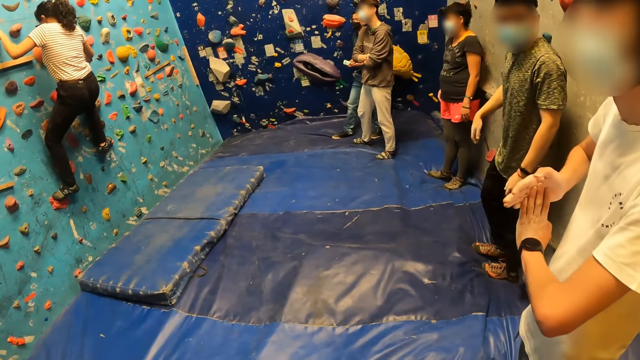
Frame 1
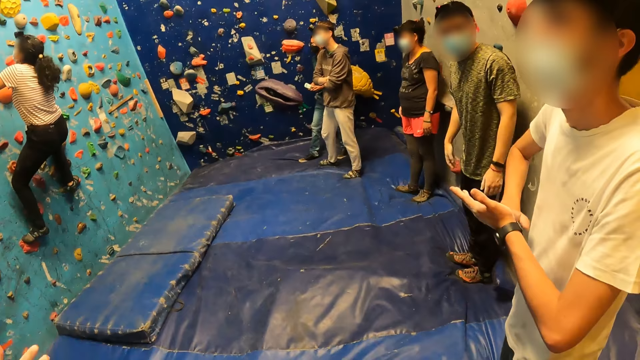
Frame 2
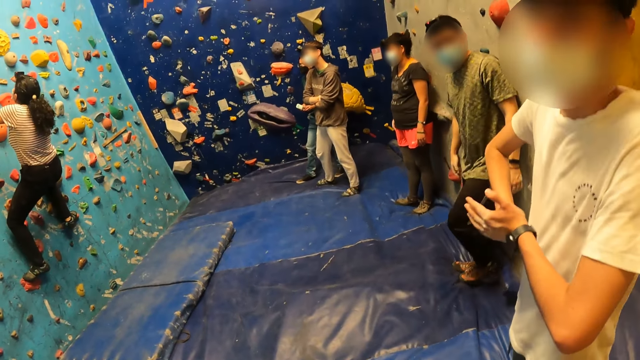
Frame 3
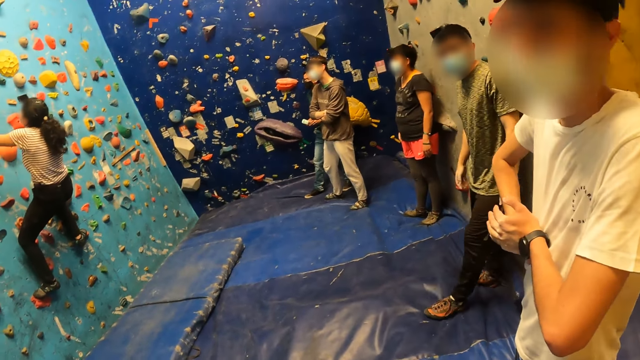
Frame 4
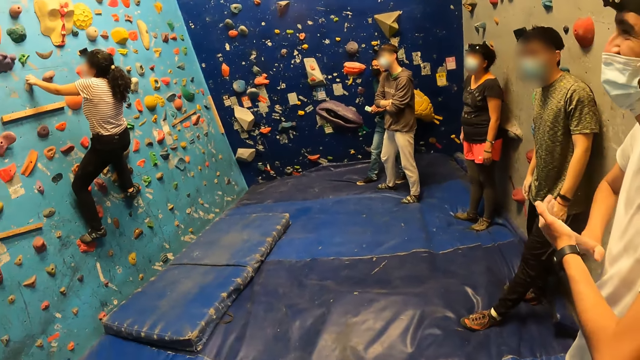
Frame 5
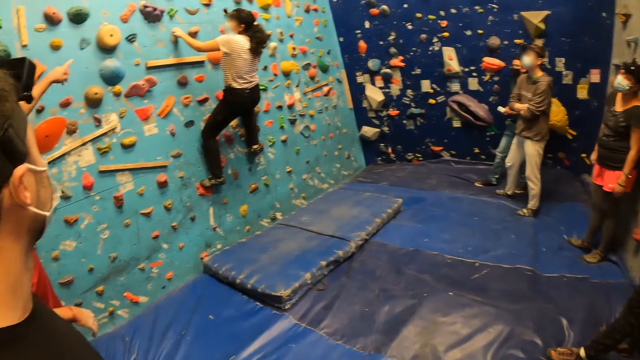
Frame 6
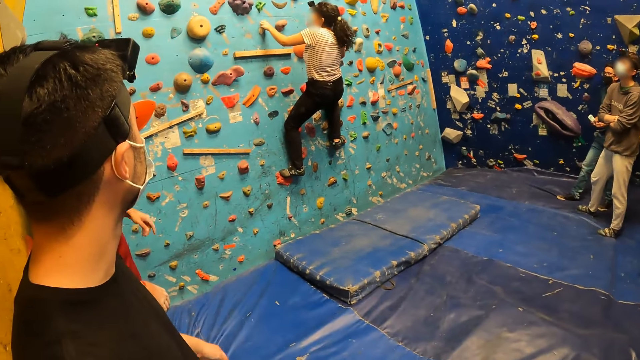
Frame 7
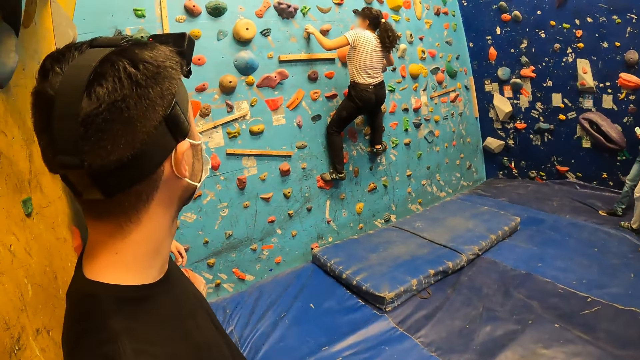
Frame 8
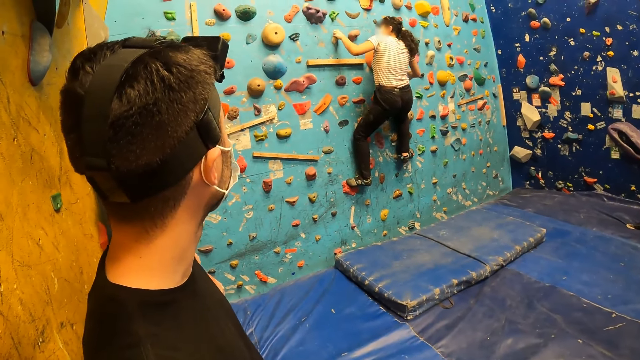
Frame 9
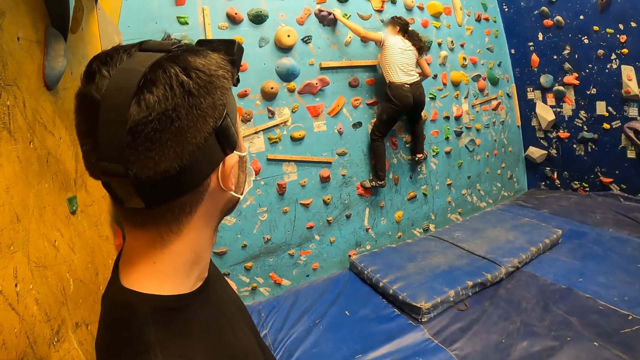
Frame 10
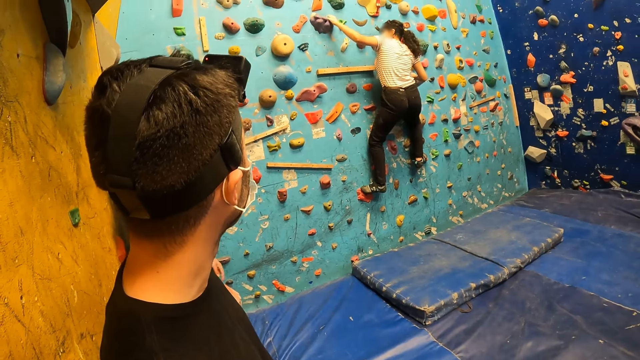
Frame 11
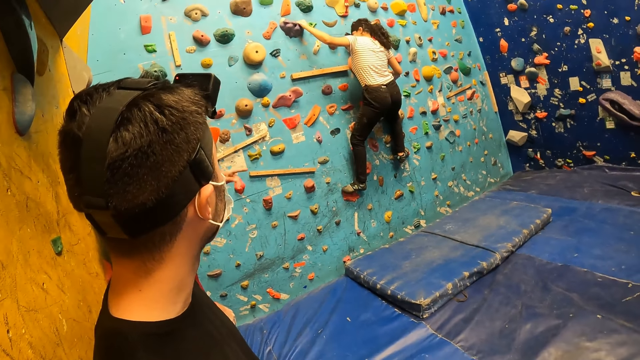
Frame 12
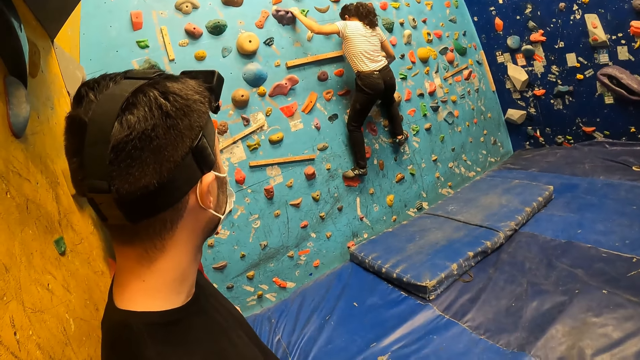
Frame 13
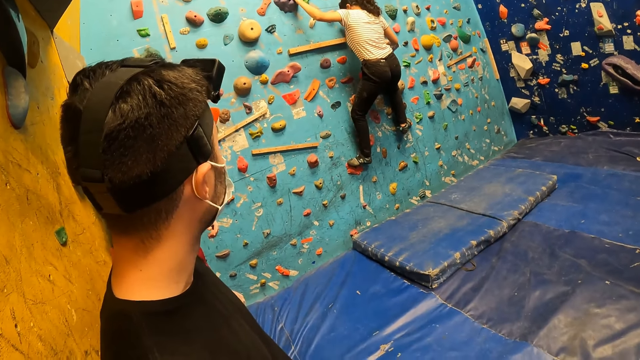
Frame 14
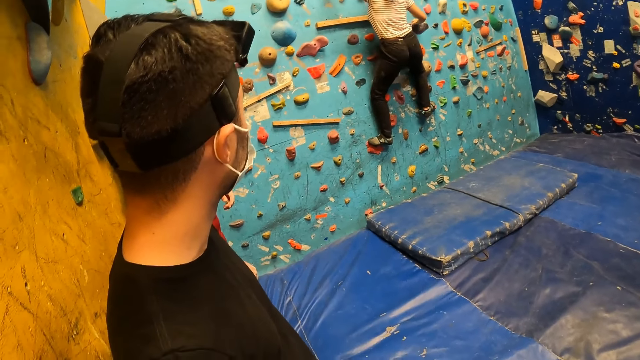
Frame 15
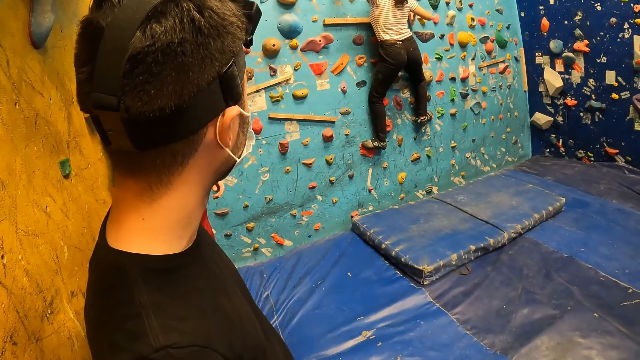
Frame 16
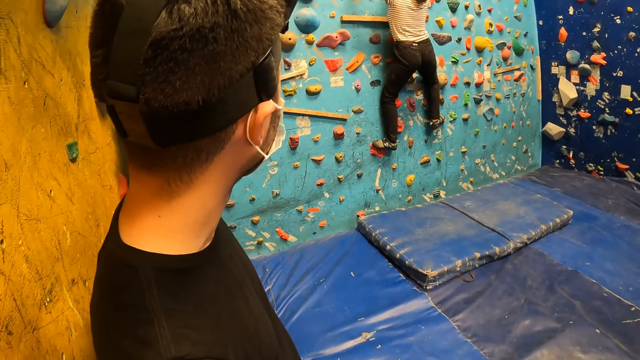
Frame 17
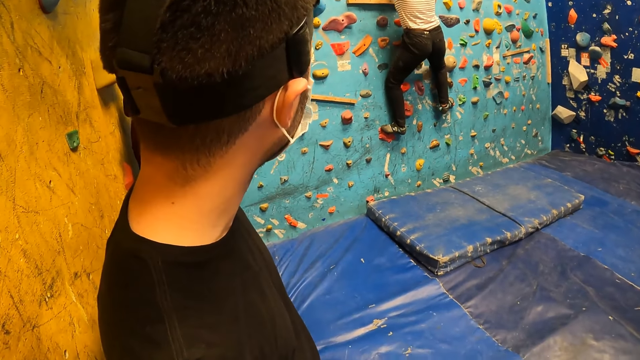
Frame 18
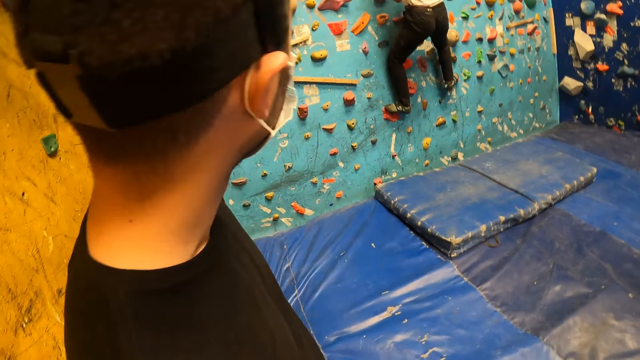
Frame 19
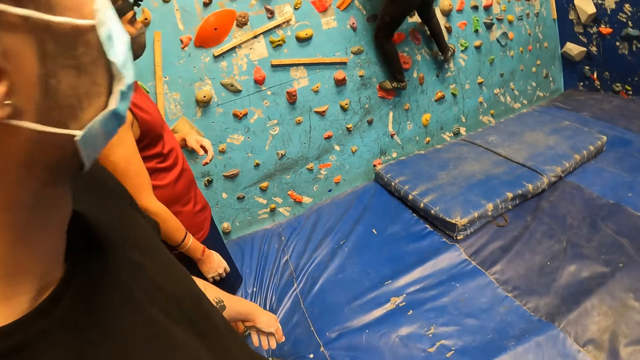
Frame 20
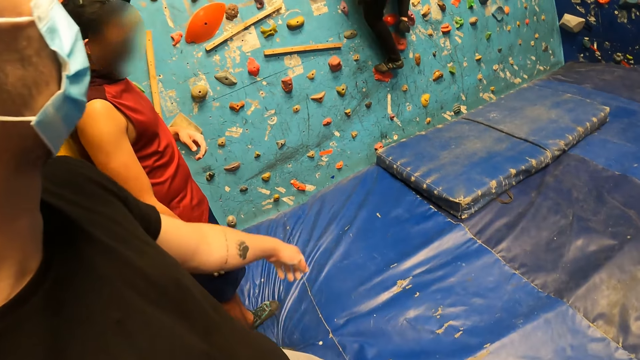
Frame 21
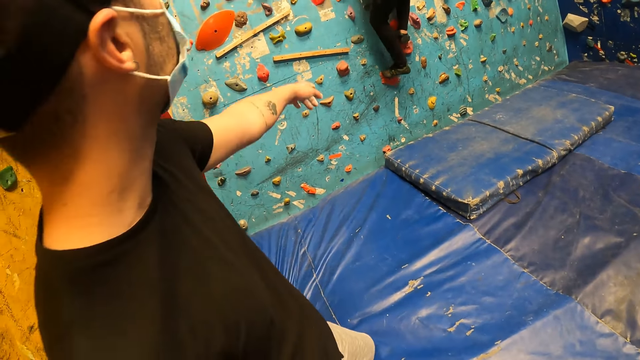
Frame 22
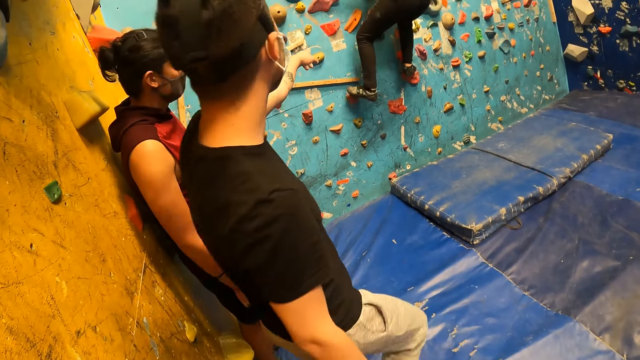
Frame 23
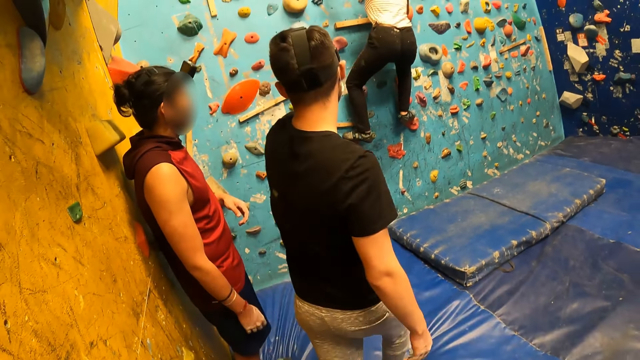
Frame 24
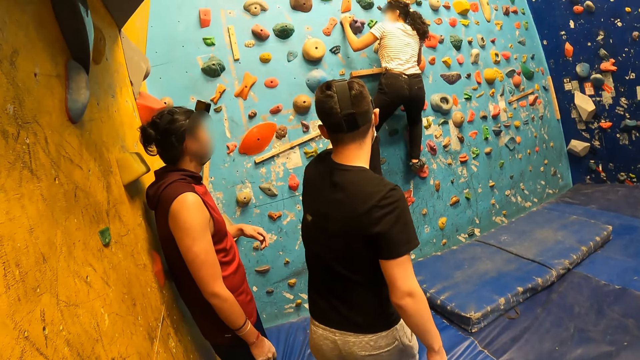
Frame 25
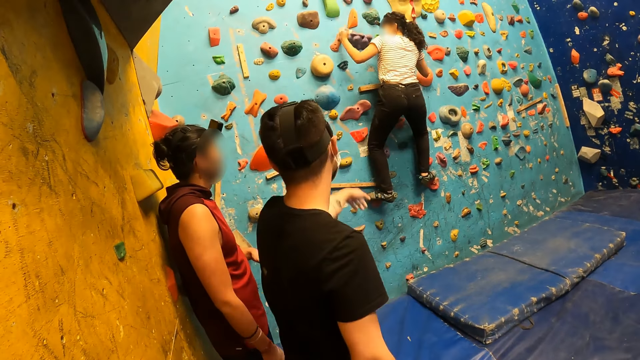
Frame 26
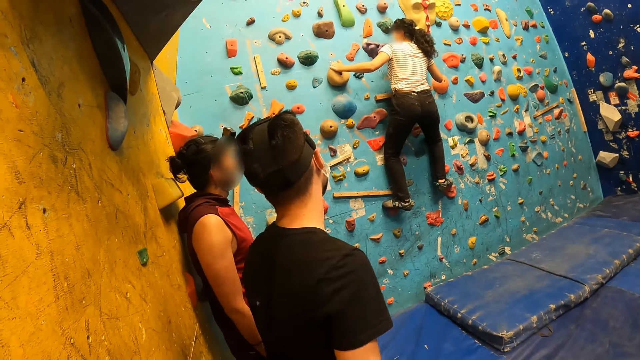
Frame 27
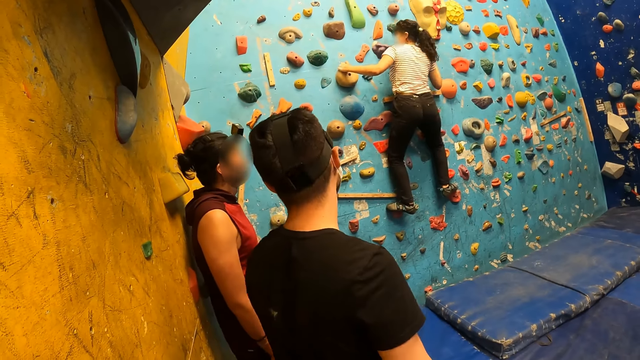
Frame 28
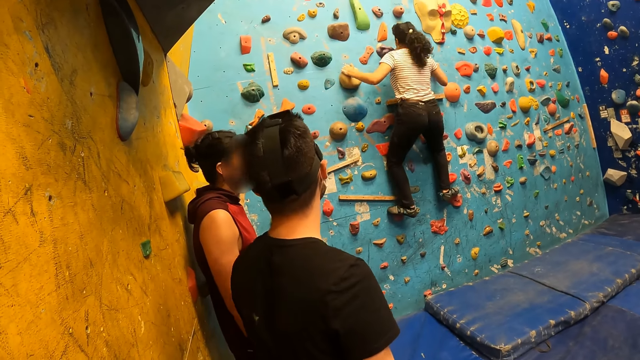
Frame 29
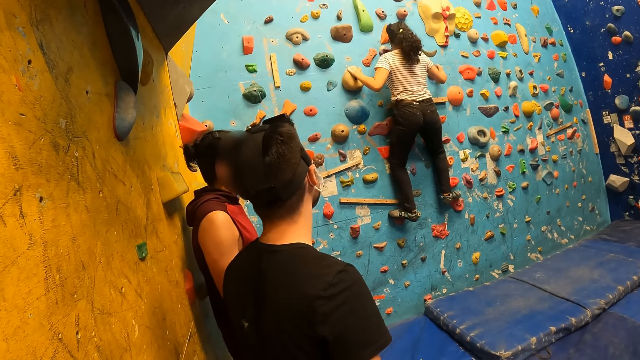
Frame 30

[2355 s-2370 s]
The man points to a climbing hold on the wall with his left hand.

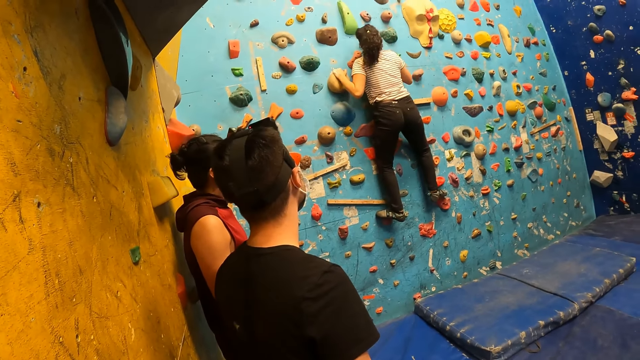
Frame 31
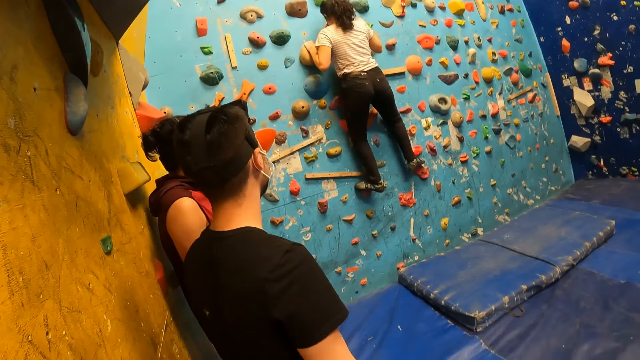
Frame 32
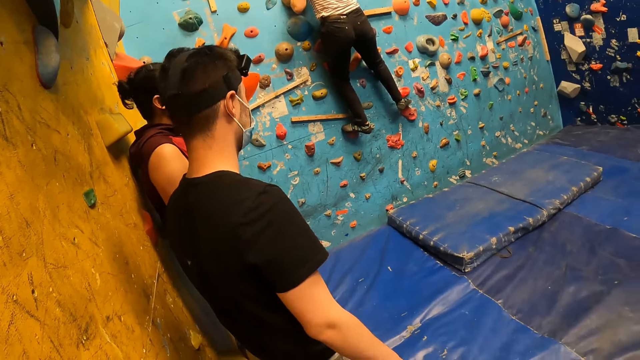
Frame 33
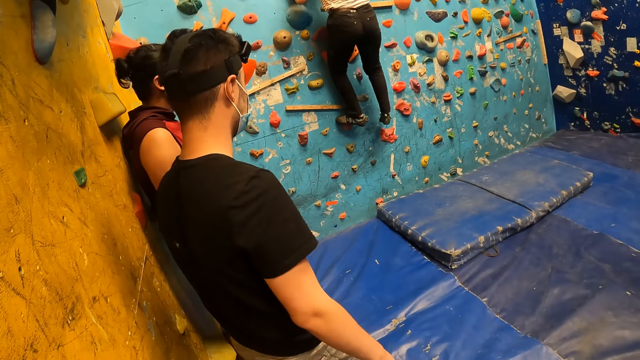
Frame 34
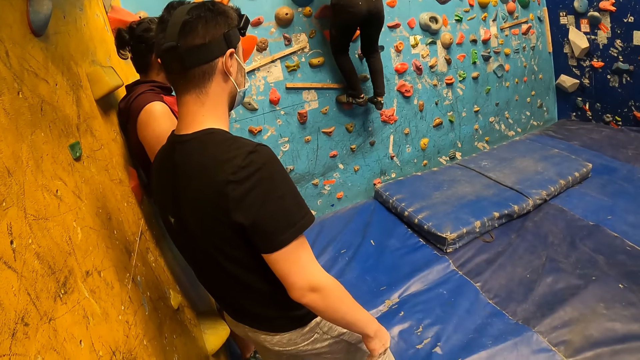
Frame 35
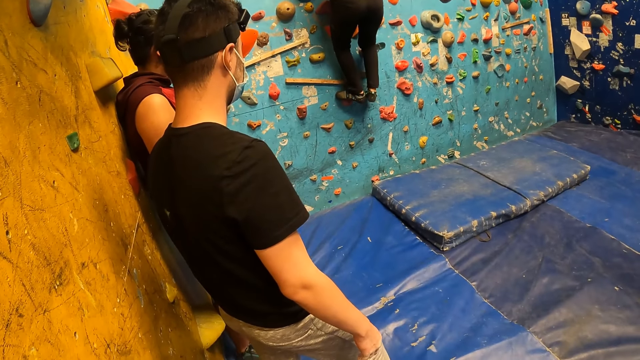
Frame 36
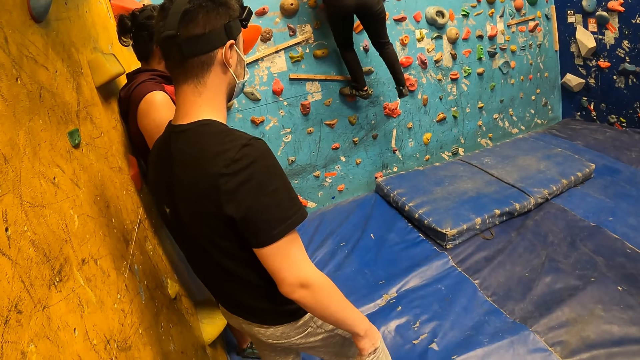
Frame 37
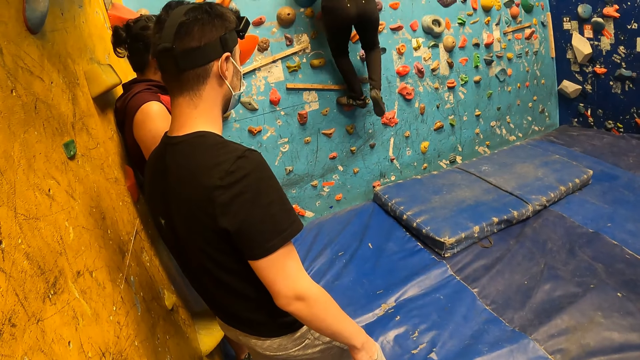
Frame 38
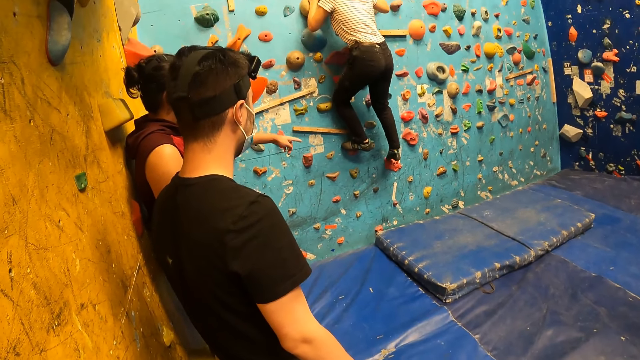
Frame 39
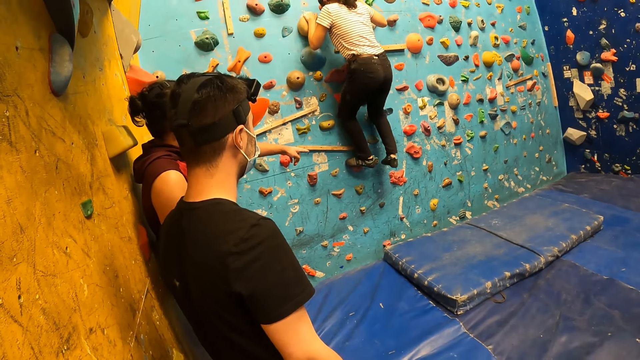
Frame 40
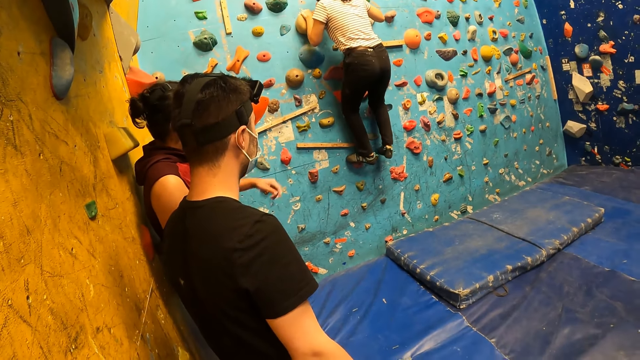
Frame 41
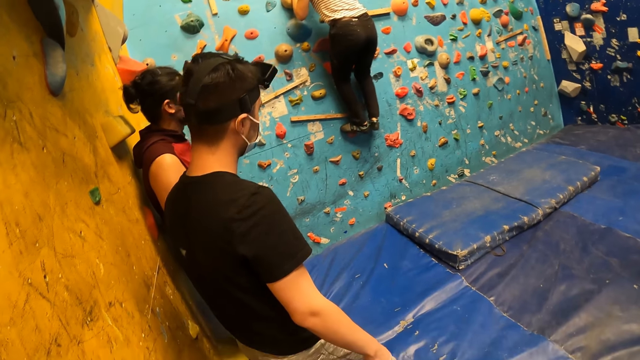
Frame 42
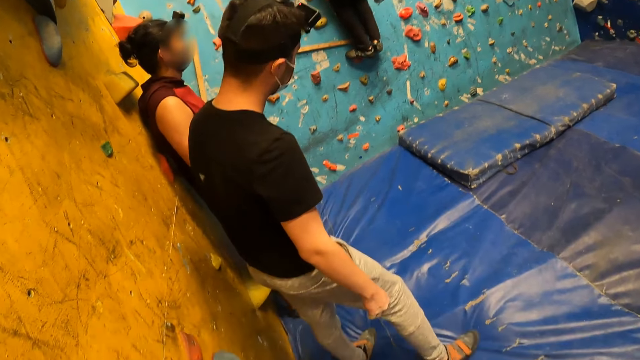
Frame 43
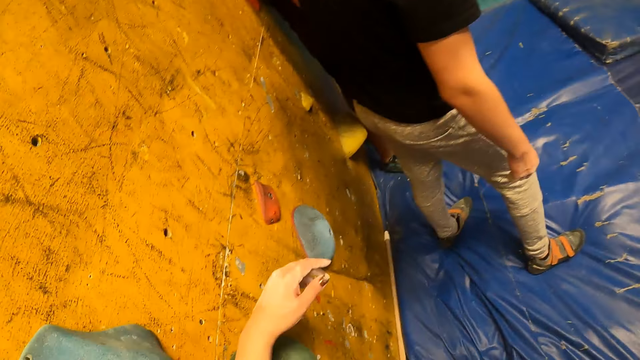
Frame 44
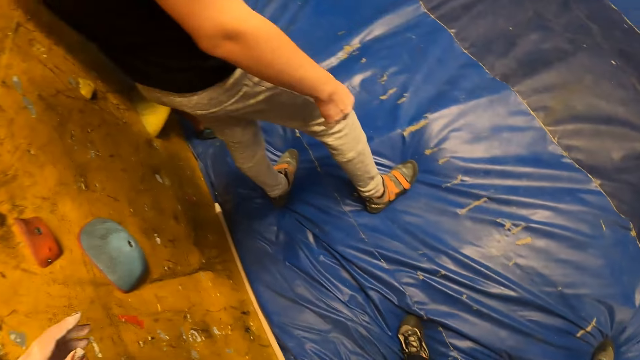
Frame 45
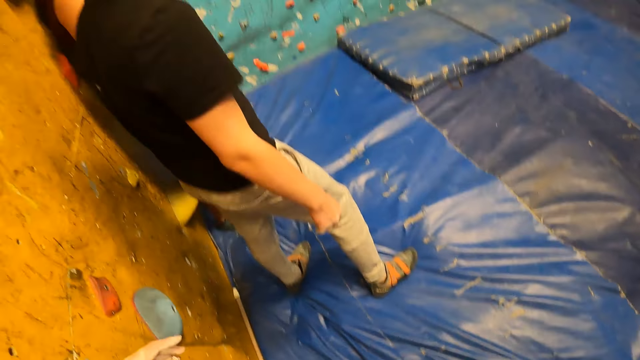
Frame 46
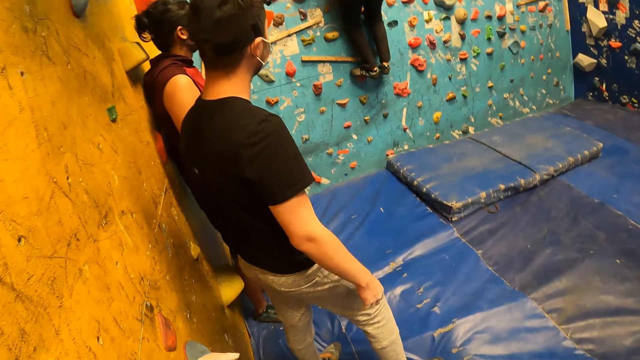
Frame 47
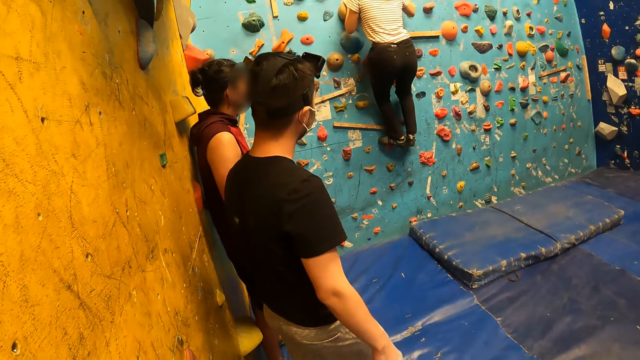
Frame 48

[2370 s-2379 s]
The man points his left hand.
